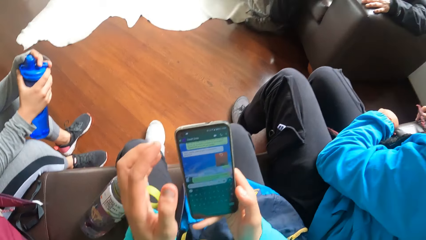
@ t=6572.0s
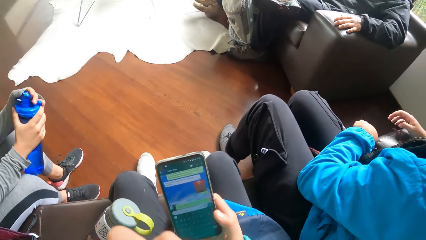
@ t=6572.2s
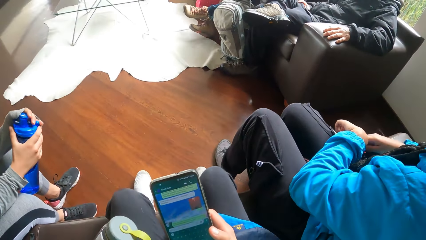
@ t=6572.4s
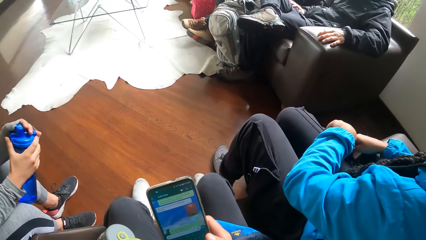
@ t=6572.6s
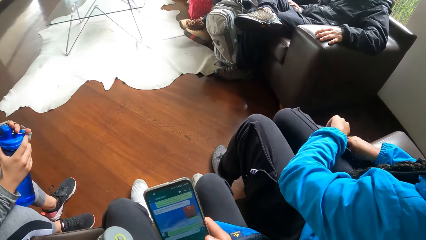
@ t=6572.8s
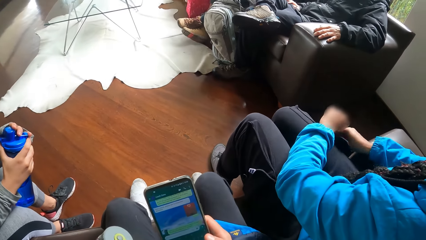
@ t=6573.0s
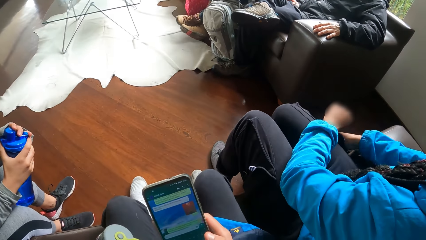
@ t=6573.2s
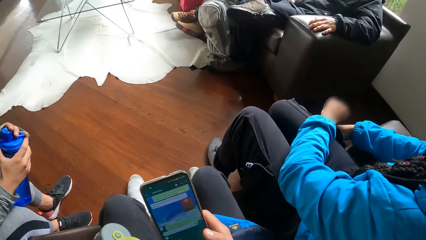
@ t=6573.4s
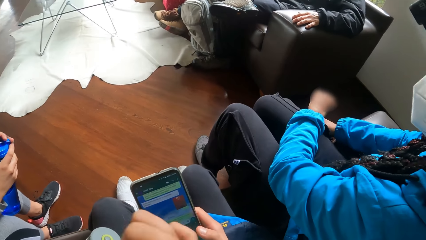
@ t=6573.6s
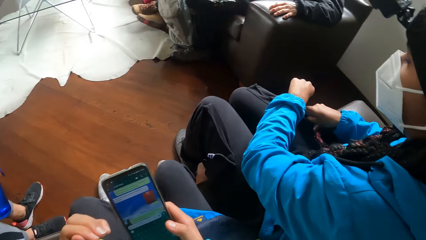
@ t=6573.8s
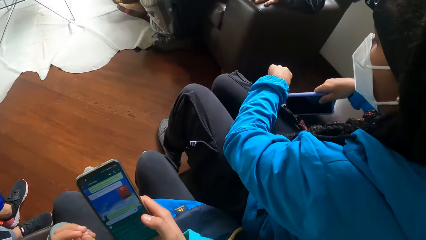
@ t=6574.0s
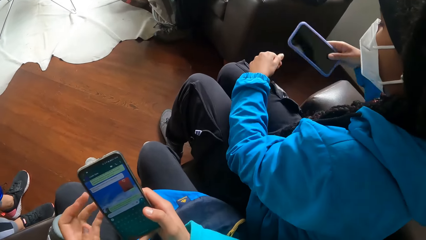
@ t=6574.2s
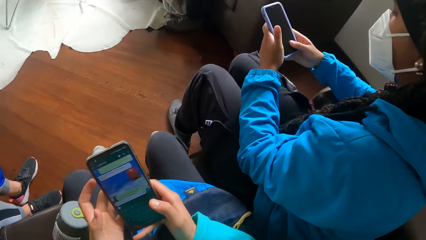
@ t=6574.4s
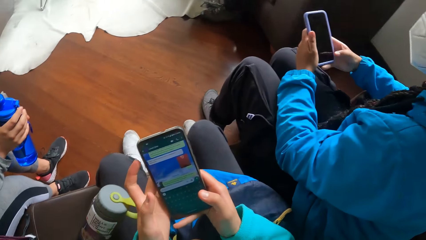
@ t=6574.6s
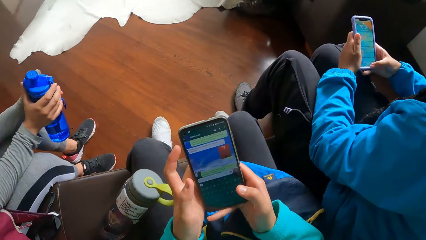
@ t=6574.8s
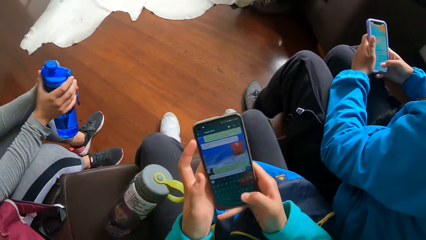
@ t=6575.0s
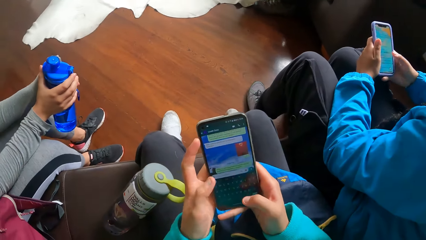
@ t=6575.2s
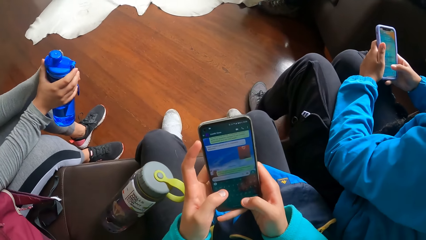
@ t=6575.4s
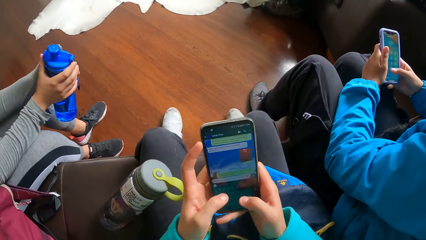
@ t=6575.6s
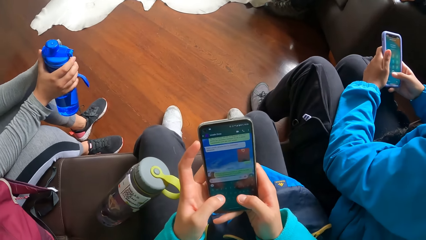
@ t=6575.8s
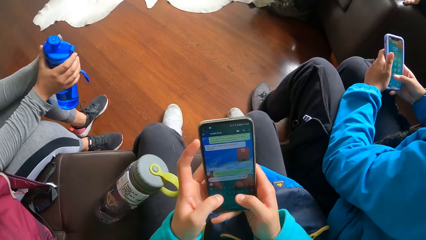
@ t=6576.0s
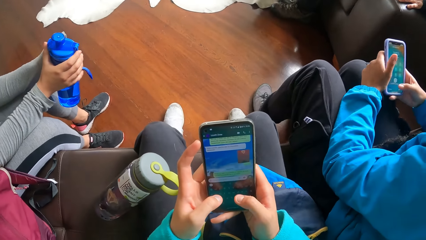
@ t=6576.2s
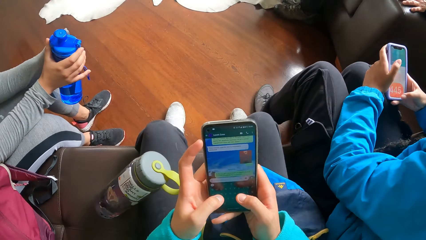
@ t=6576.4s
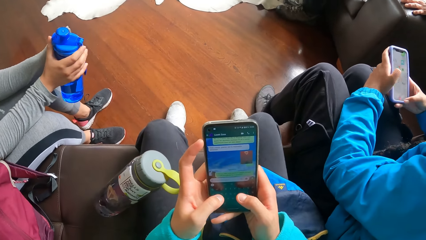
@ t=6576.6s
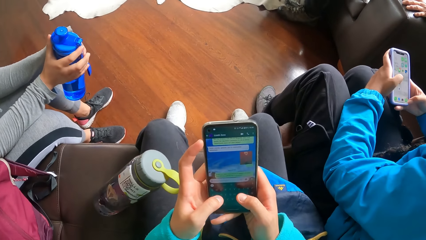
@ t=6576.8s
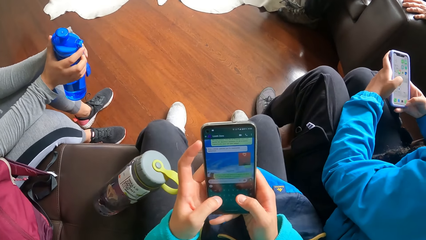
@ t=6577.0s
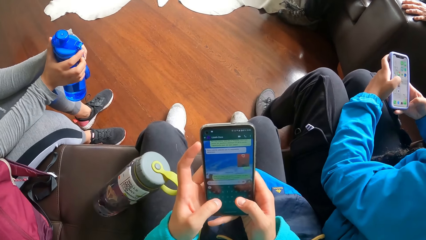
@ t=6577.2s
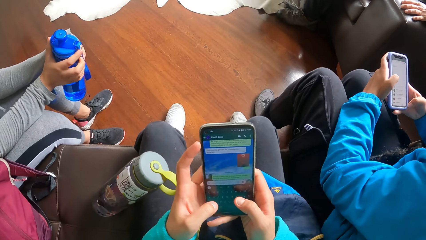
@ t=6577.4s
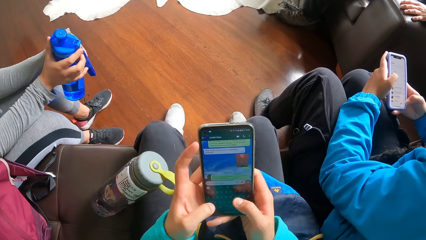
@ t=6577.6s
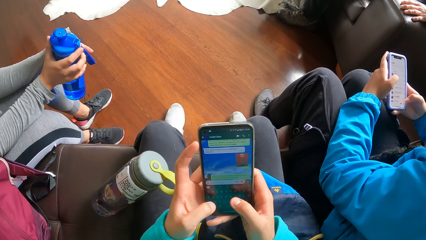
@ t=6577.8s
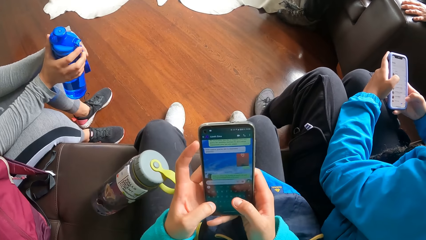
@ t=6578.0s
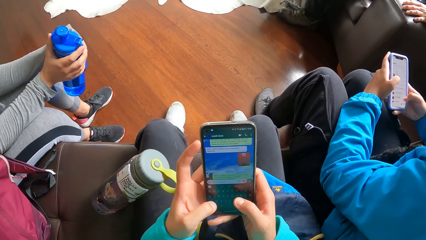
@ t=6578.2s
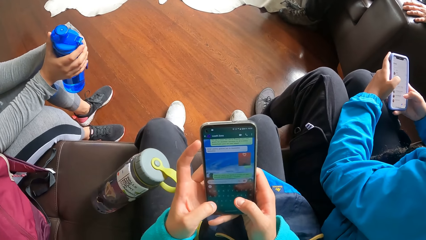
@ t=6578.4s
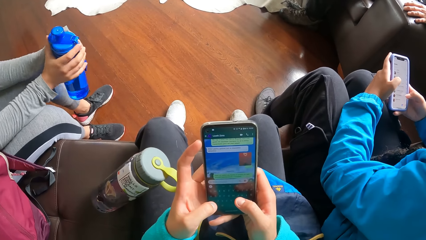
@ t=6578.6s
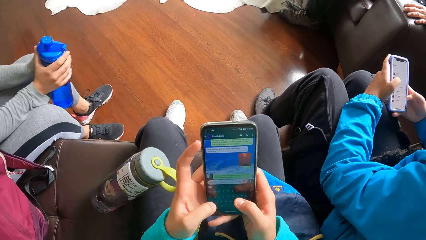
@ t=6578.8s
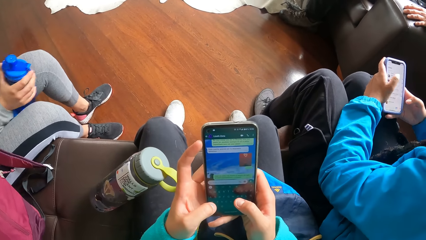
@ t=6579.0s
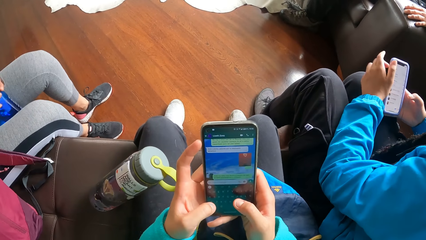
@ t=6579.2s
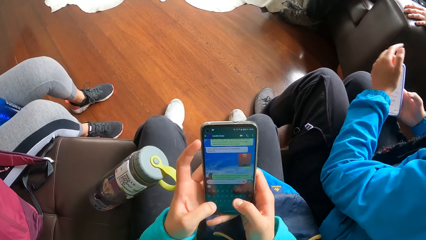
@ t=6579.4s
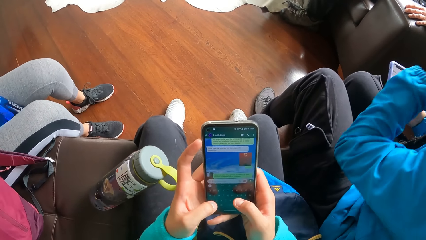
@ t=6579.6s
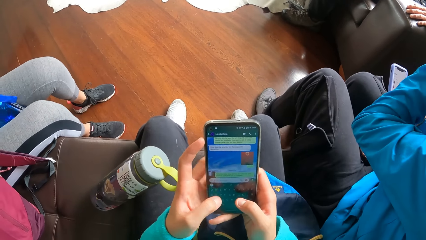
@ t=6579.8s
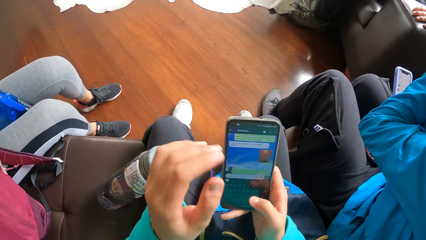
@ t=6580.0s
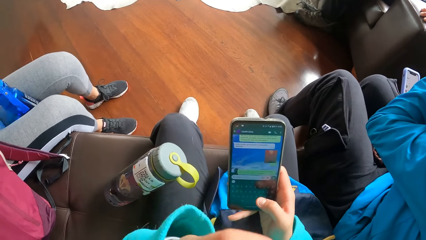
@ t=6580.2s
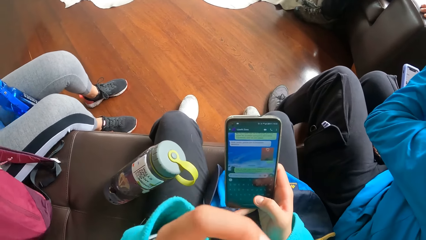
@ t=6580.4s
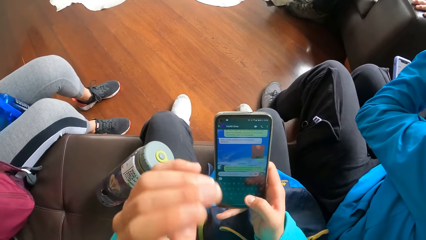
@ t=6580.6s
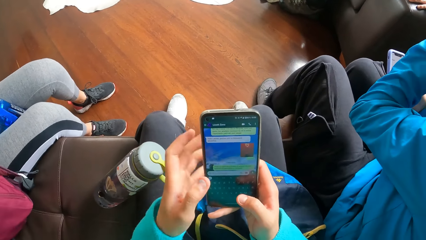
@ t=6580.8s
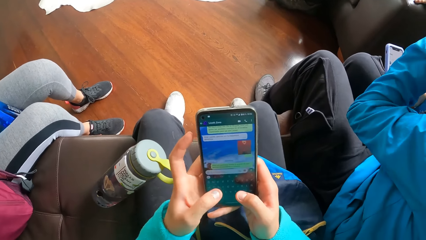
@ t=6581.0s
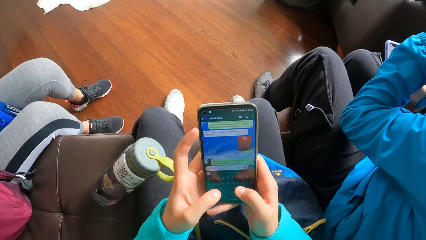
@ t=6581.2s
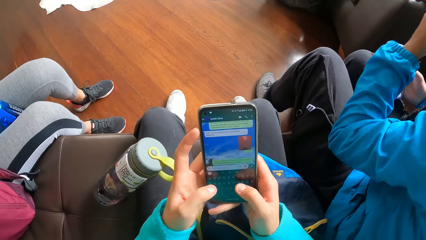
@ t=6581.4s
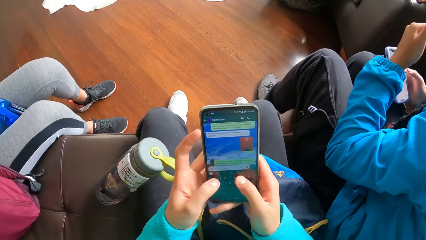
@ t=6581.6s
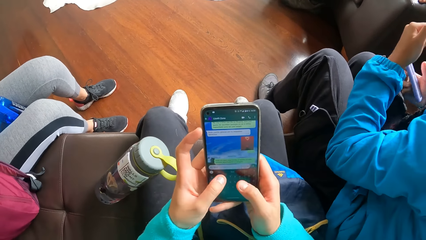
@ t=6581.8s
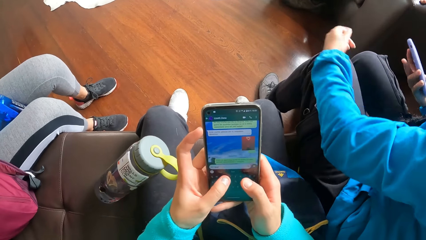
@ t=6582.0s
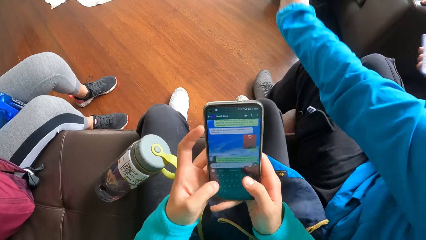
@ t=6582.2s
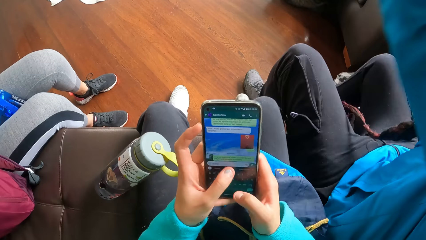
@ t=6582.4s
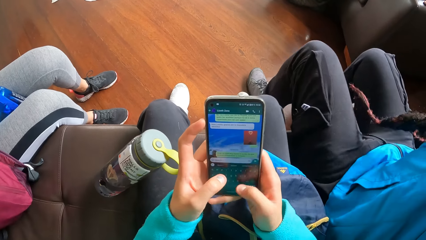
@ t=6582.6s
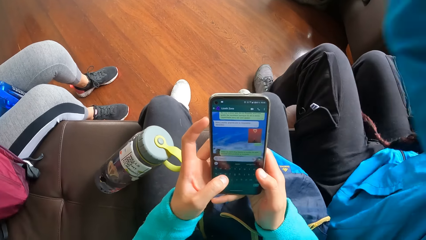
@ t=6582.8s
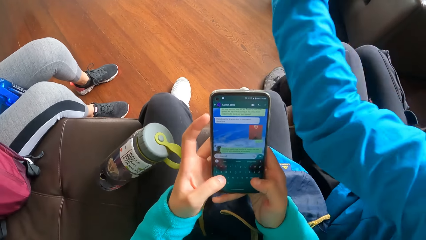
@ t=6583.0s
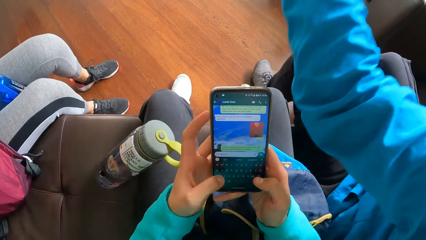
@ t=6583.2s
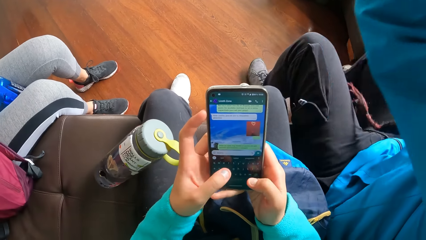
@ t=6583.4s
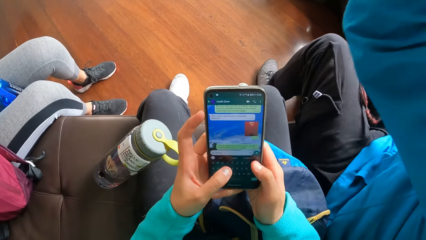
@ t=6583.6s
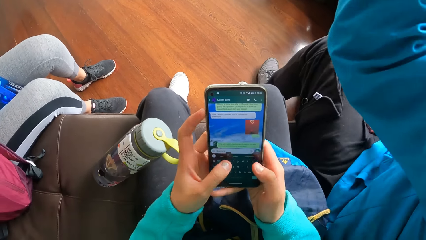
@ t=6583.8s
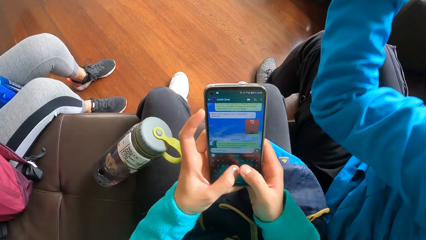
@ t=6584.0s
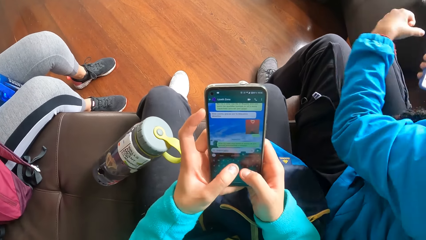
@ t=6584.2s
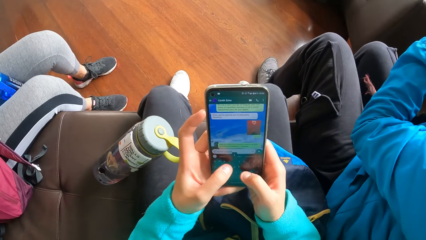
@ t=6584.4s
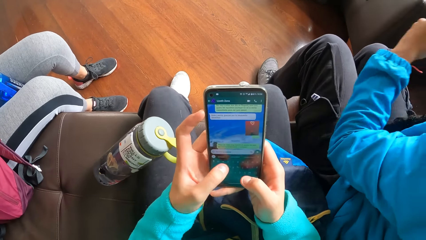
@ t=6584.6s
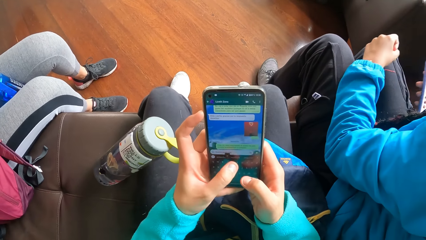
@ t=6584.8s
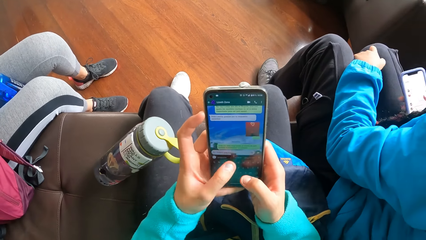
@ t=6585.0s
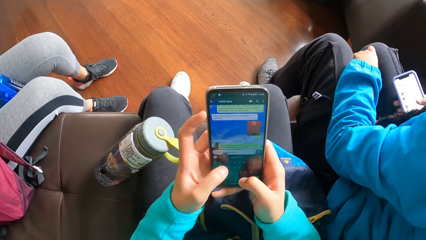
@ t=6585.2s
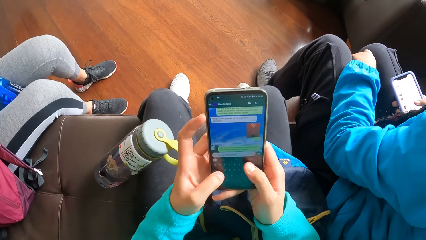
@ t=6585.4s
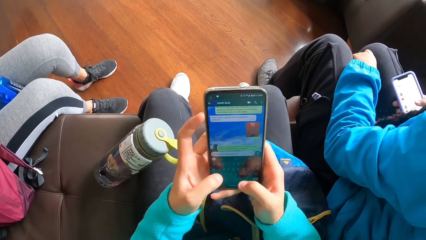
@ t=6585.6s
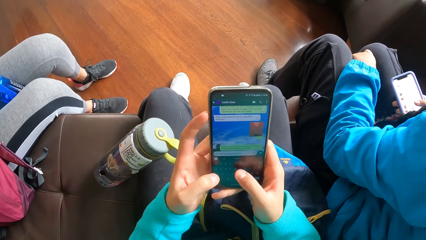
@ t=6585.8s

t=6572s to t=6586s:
The woman removes a phone from her pocket with her right hand. The camera wearer touches the face. They press the phone with their left hand. Another woman puts the blue water bottle in between her legs. The camera wearer touches their face.

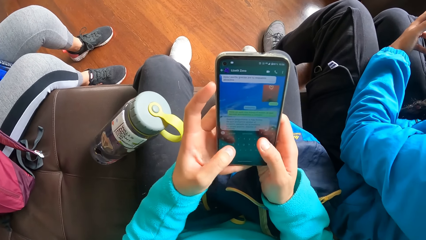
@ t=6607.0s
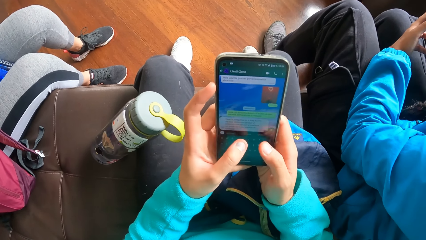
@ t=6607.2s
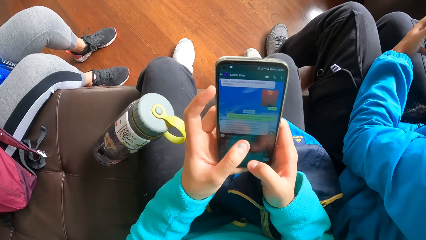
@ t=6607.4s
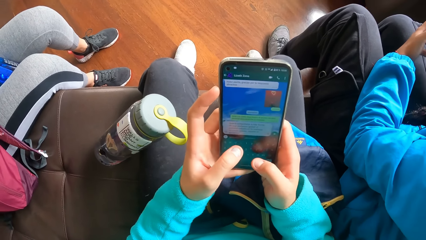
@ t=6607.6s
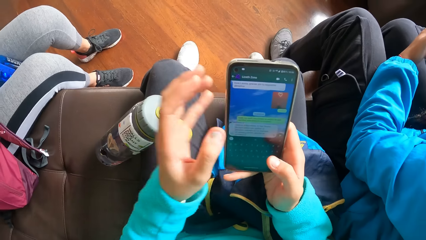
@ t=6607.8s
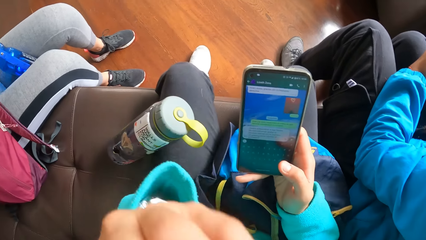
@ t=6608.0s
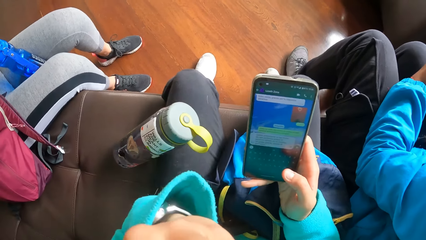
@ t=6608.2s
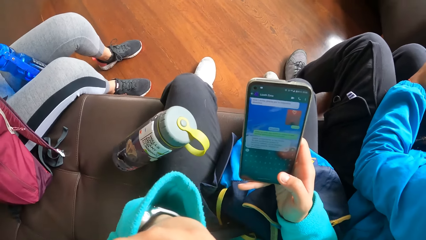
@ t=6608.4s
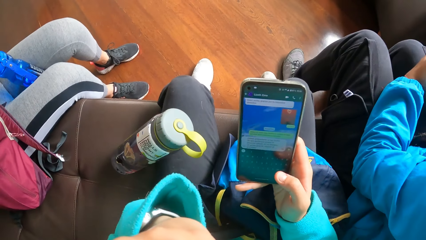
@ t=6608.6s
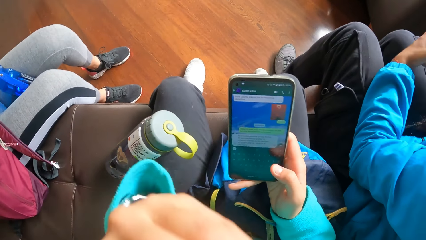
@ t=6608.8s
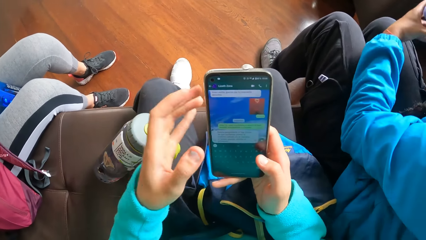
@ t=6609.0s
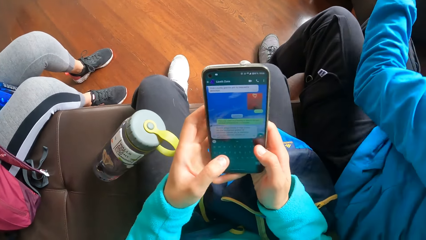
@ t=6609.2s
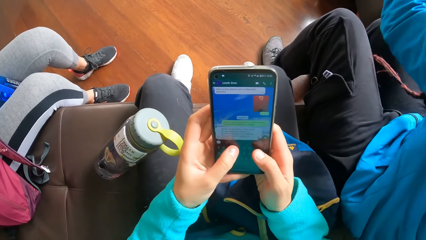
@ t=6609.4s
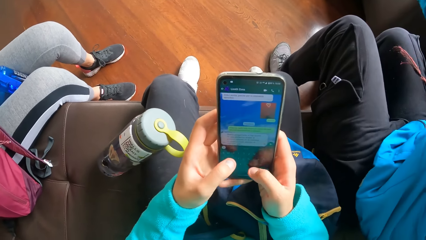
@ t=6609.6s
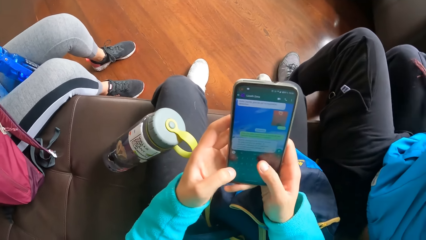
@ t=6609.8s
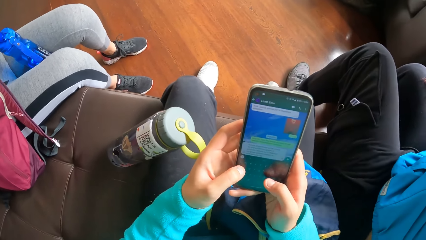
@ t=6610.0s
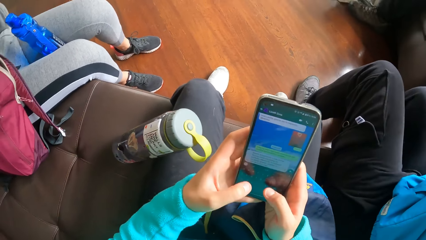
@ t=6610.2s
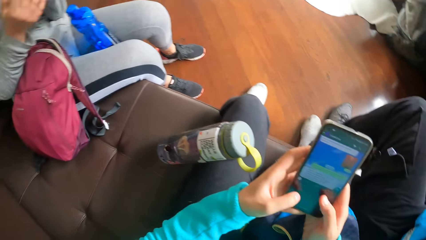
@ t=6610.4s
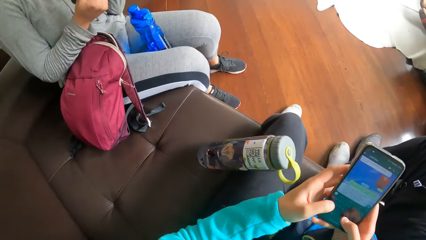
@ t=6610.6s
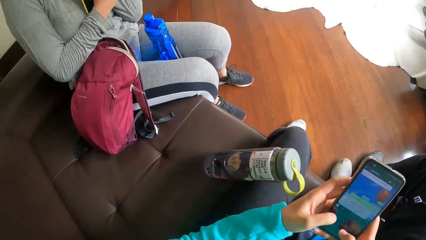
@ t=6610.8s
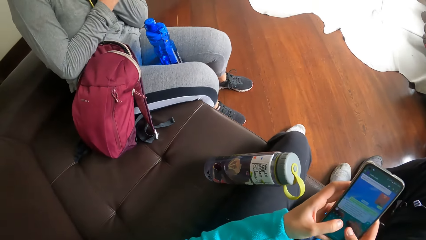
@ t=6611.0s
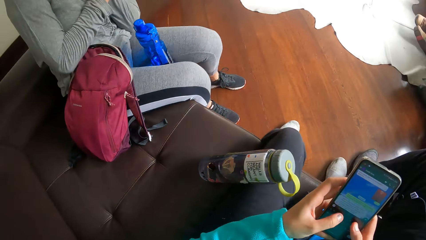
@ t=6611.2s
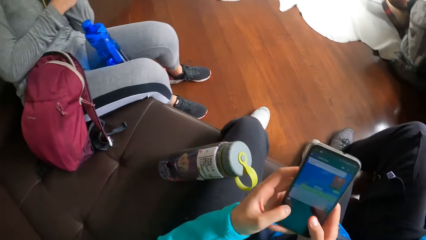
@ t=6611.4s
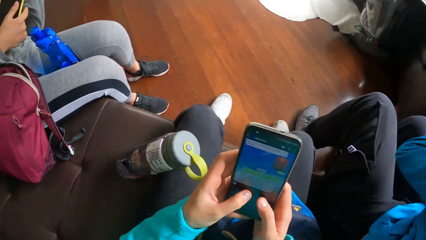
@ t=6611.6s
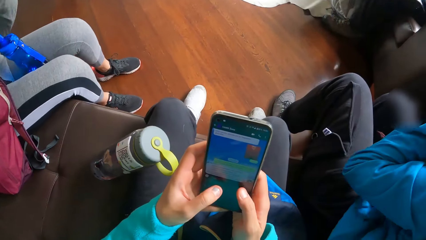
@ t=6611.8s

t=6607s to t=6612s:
The camera wearer touches his face.
